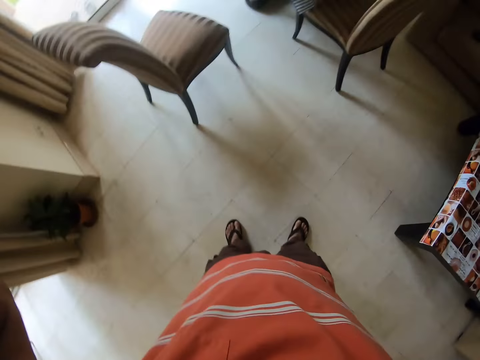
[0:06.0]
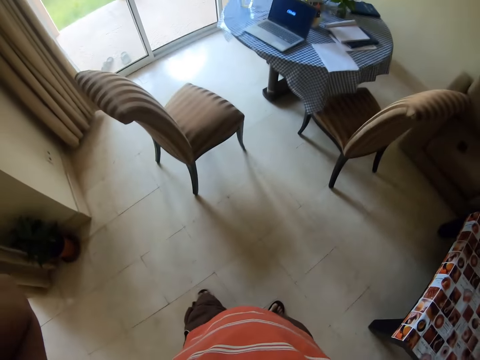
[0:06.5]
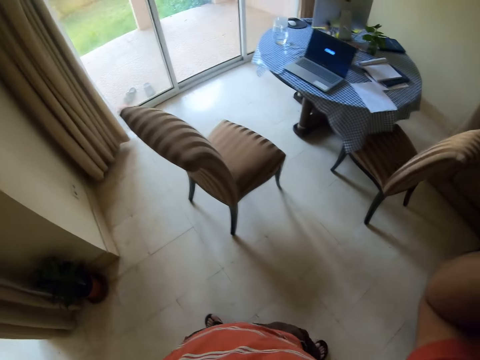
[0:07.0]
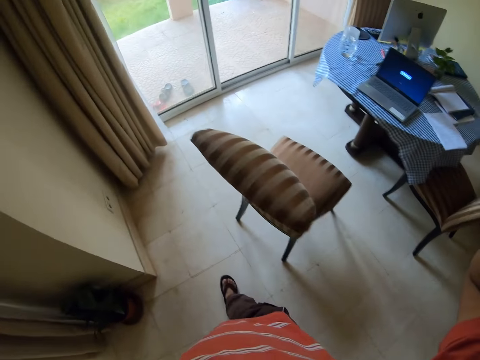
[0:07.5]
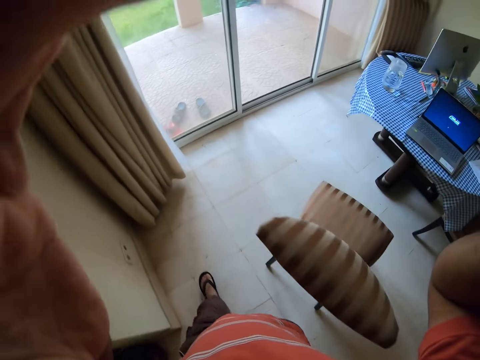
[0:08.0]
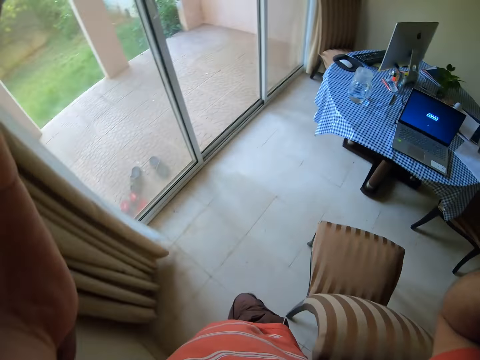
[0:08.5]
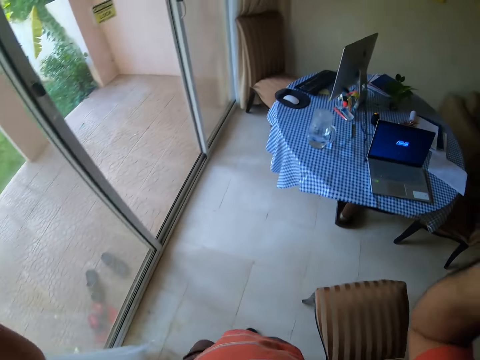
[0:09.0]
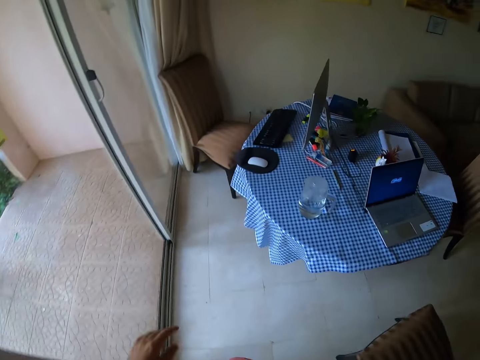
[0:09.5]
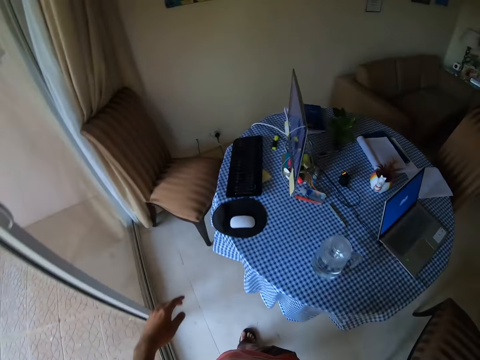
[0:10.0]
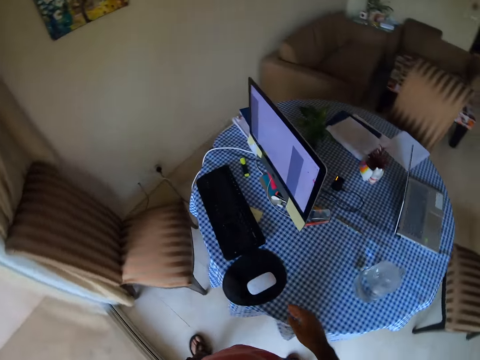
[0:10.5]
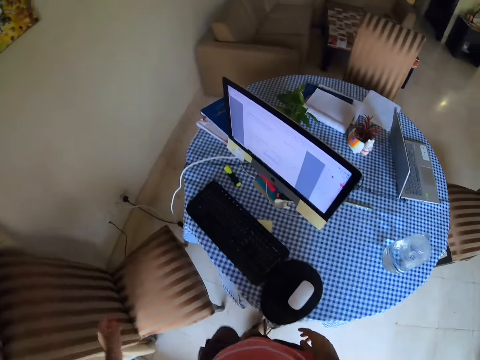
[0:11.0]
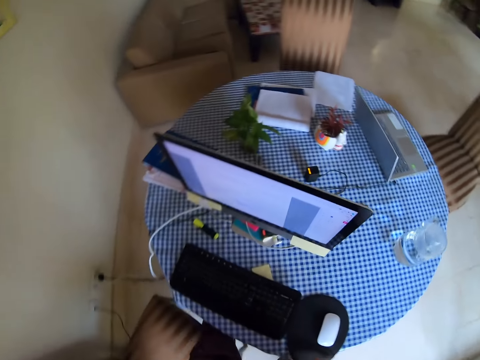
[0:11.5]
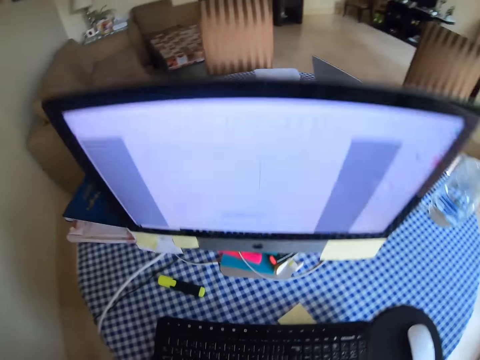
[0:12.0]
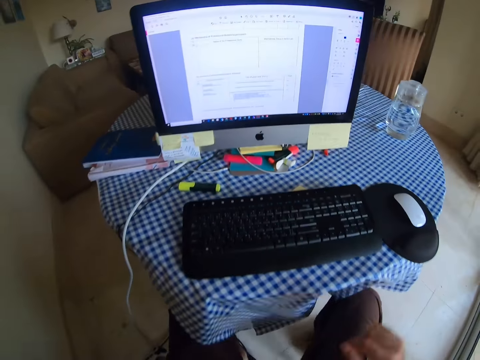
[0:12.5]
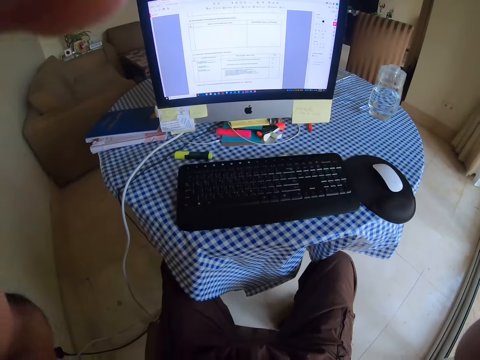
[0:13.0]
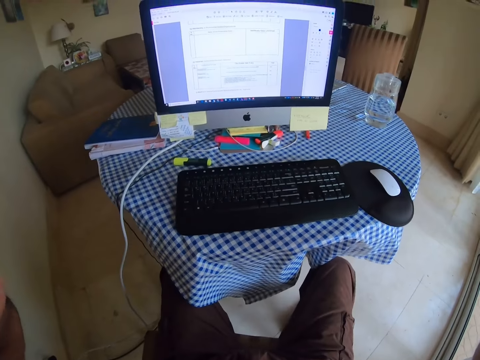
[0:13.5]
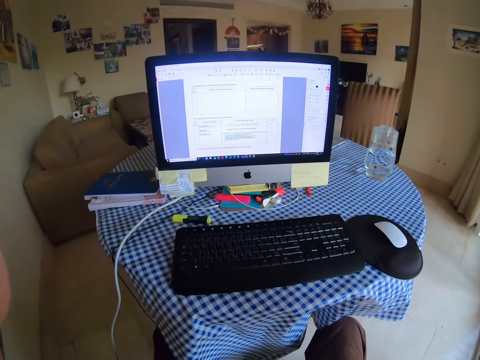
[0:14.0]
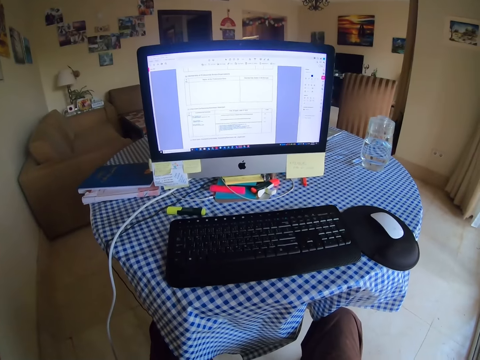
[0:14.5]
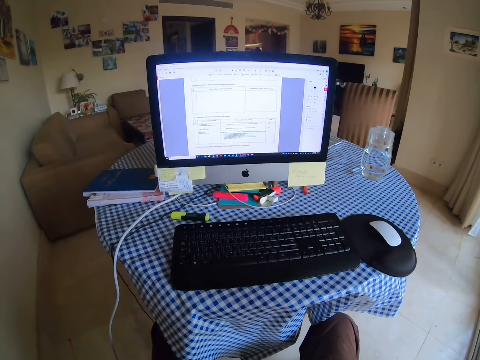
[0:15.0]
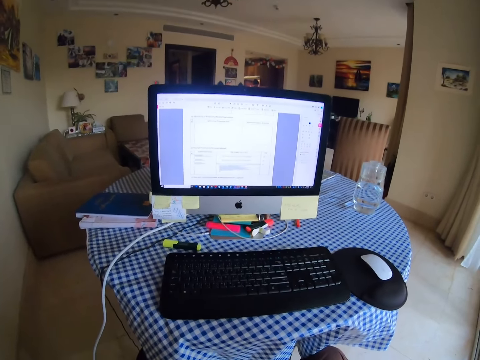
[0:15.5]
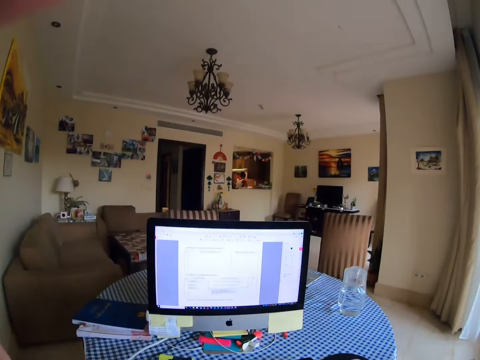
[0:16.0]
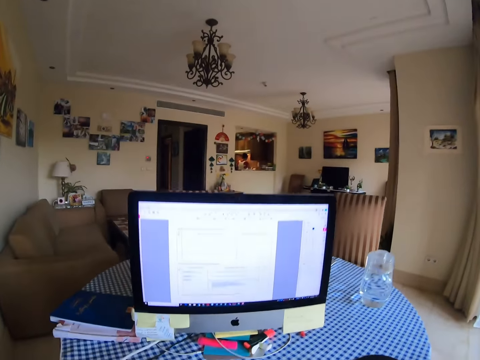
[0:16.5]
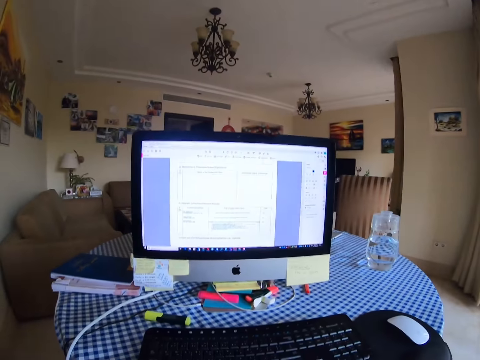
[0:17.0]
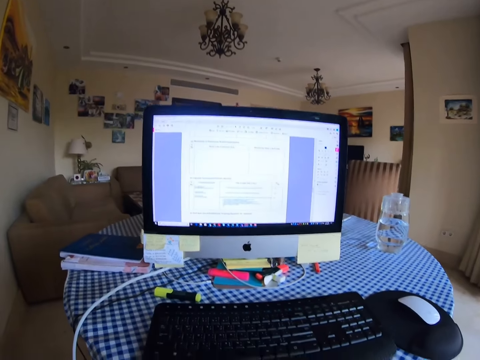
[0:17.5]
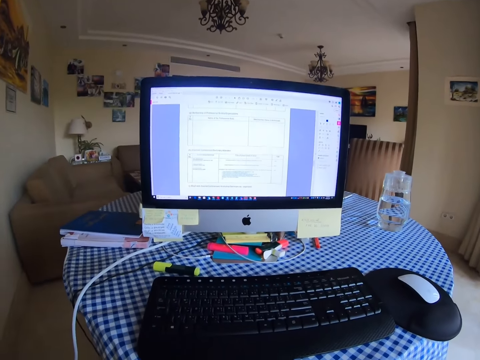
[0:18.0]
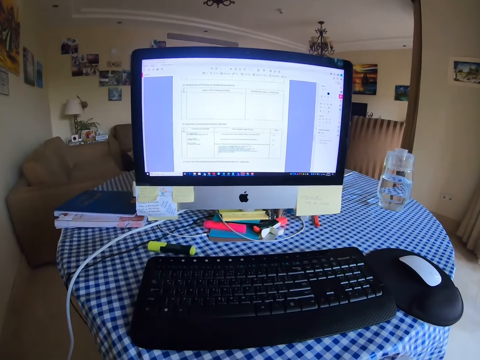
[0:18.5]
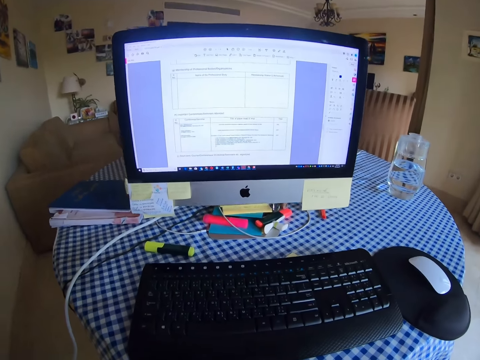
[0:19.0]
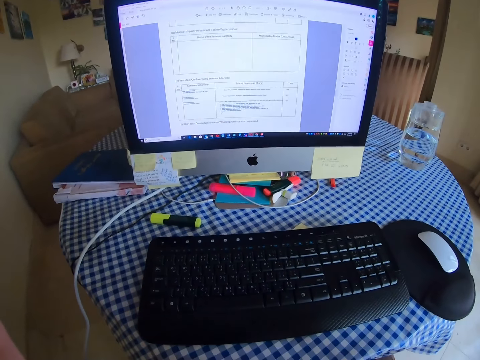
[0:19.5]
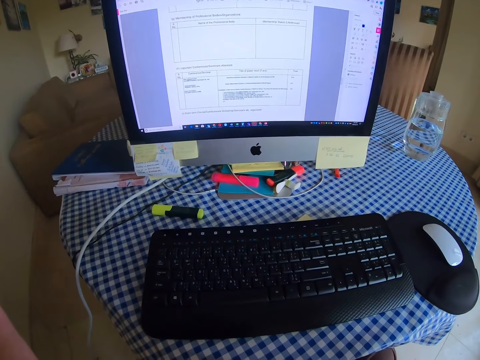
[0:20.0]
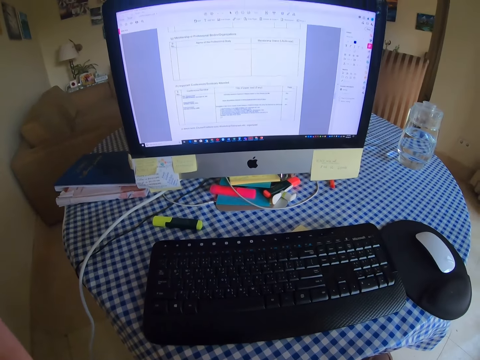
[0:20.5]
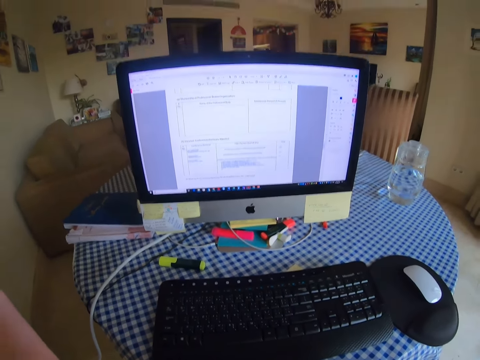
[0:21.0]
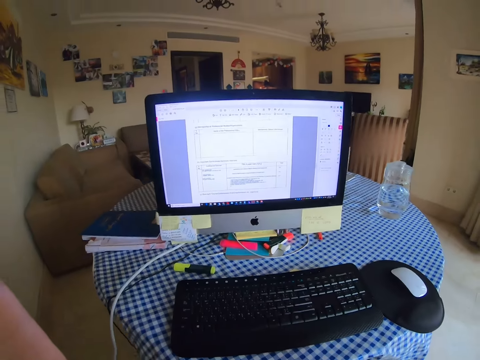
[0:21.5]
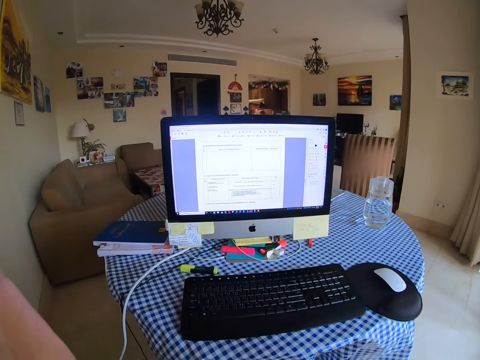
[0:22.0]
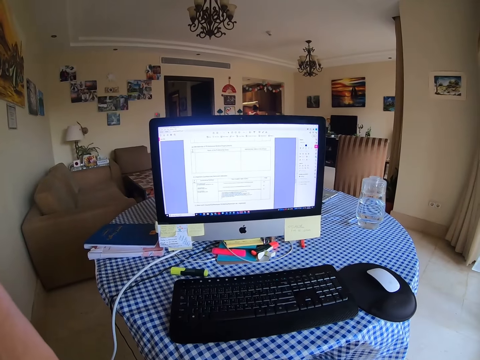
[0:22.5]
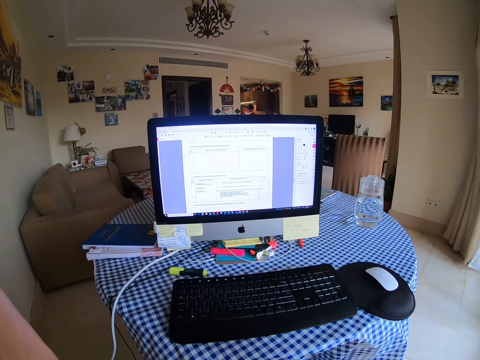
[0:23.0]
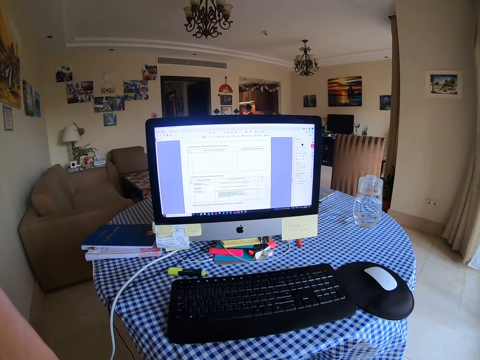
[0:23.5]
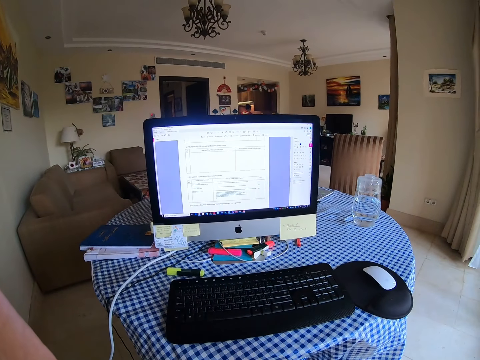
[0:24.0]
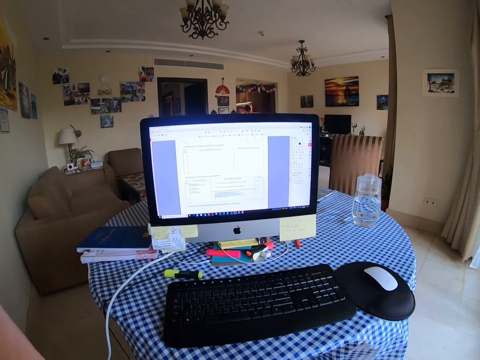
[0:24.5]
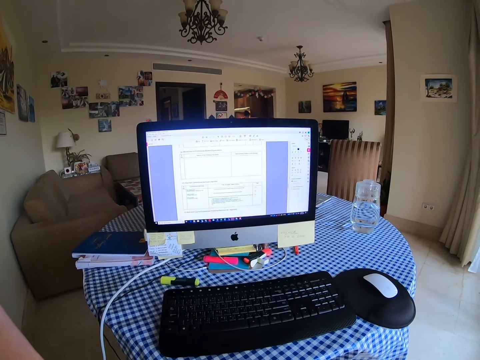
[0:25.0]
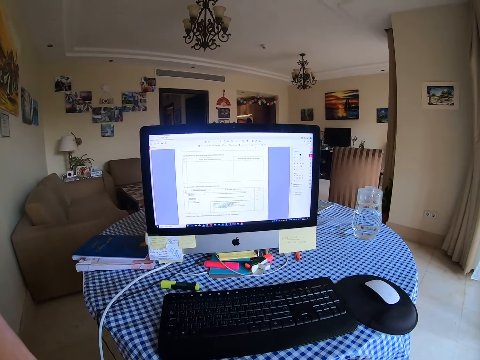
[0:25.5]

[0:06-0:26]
The camera wearer walks around the room. They sit on a chair. They handle a camera and fix the camera. They look at the computer.

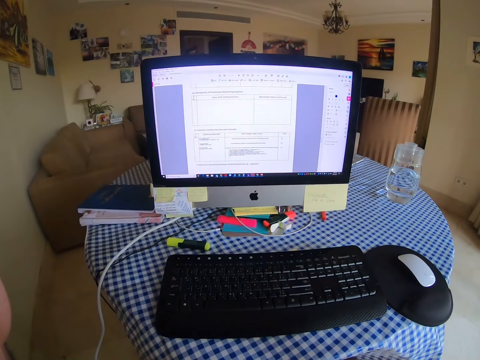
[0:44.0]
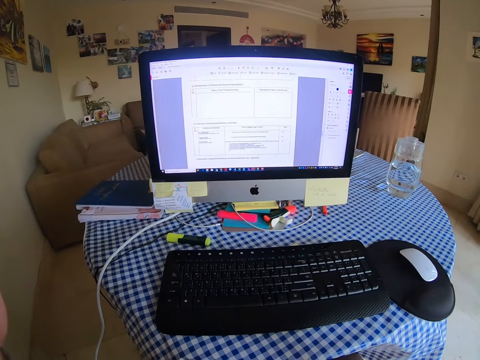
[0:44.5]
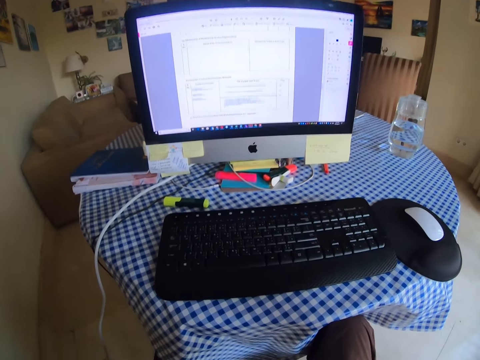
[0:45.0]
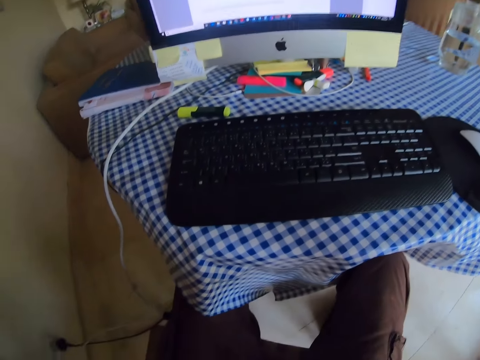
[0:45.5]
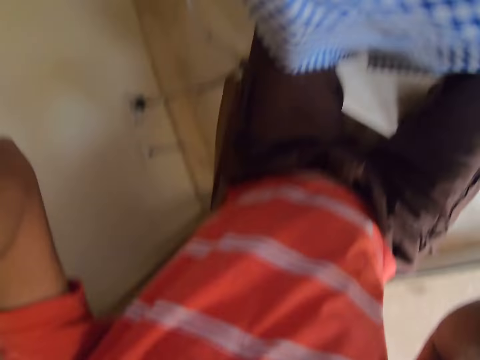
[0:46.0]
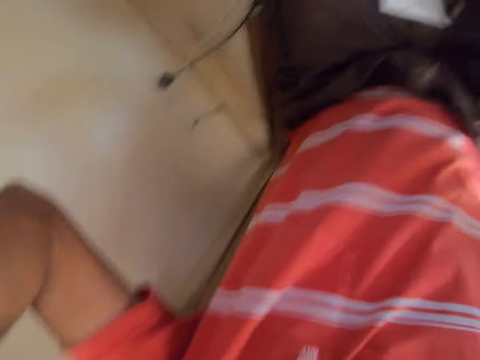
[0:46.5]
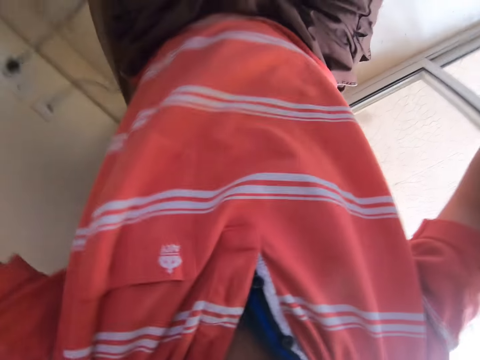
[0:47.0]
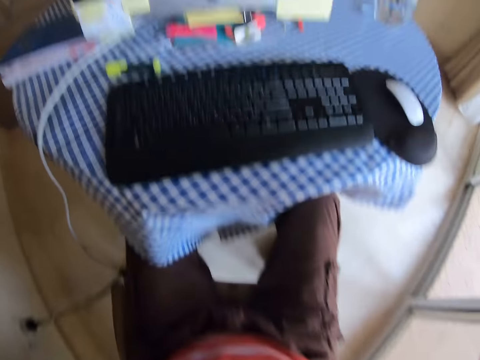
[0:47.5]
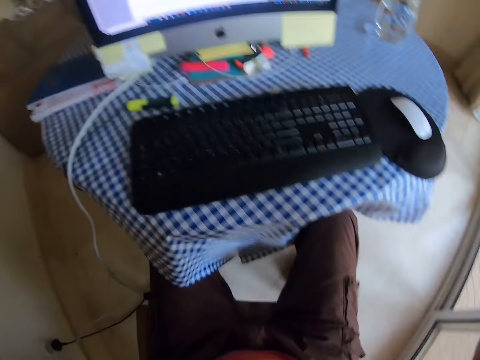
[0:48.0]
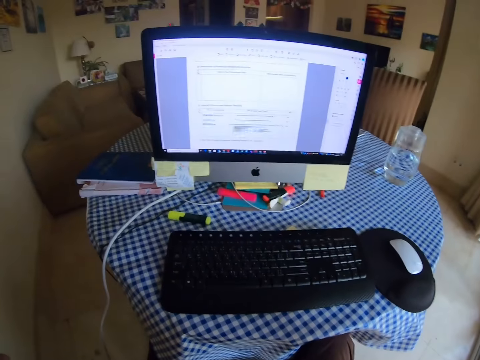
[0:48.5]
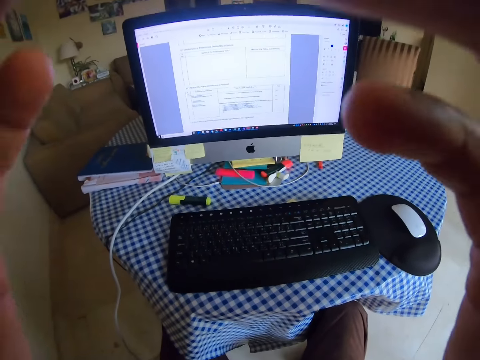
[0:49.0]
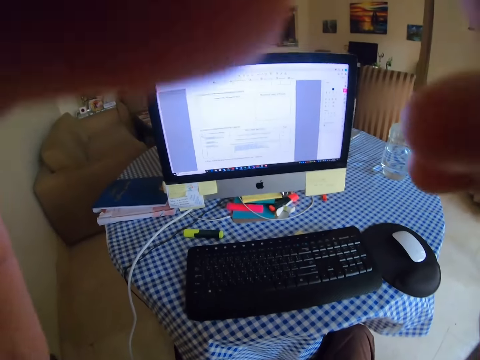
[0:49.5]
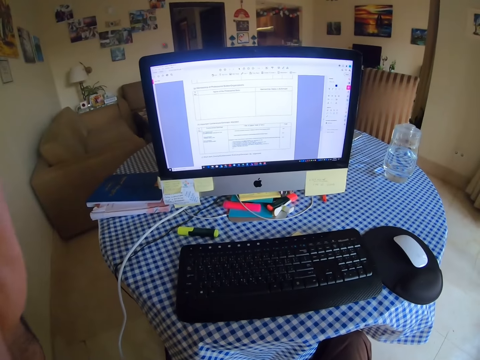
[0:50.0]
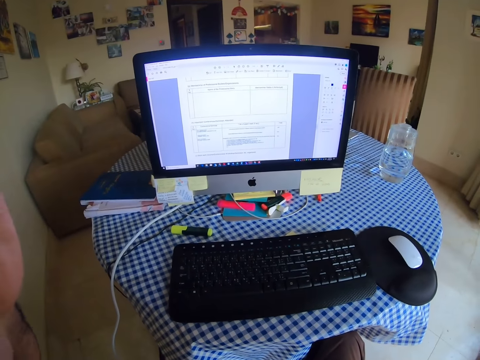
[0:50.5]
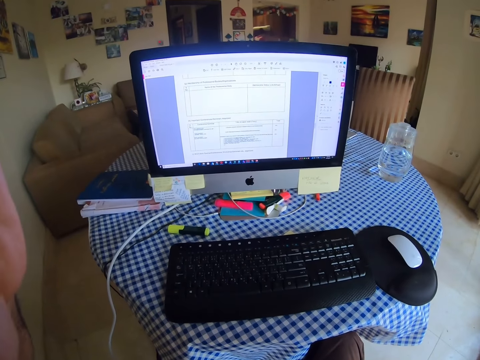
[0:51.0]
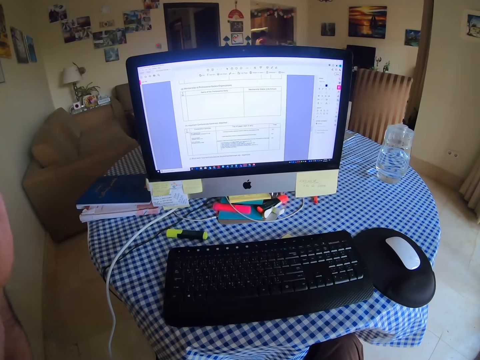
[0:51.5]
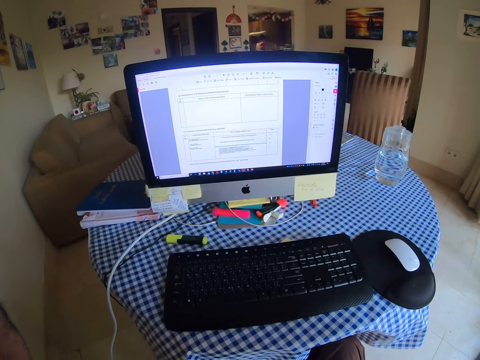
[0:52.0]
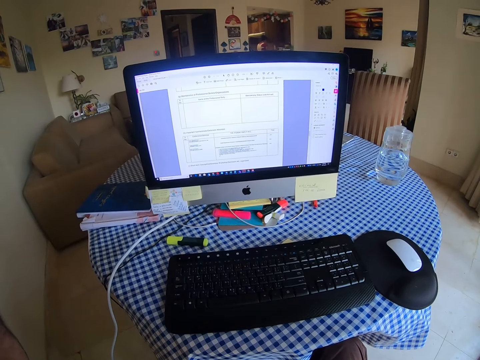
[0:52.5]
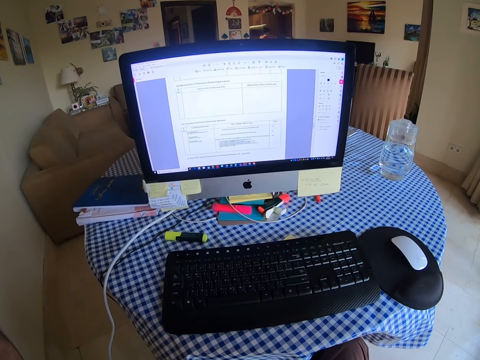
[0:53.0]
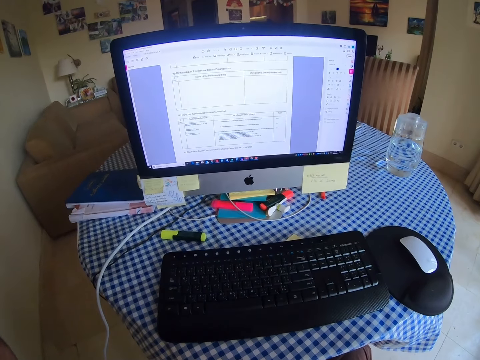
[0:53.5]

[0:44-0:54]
The camera wearer fixes the computer. They handle a camera.
